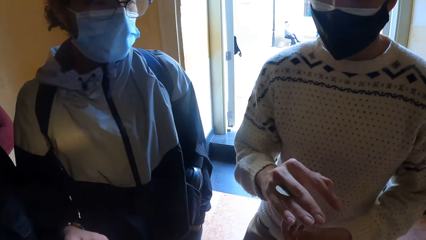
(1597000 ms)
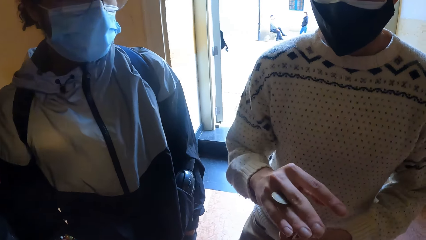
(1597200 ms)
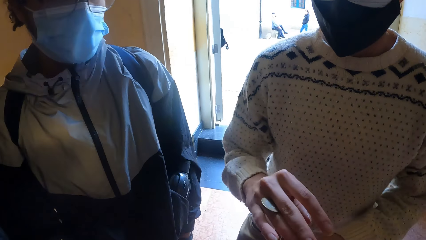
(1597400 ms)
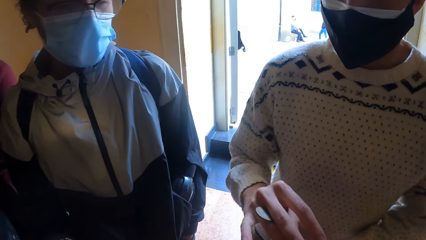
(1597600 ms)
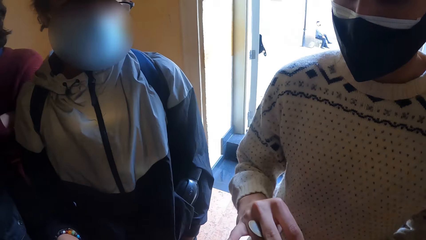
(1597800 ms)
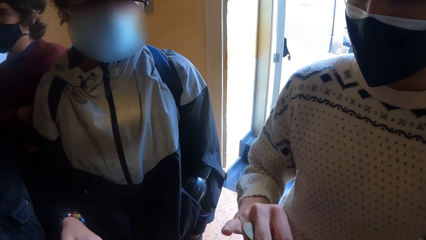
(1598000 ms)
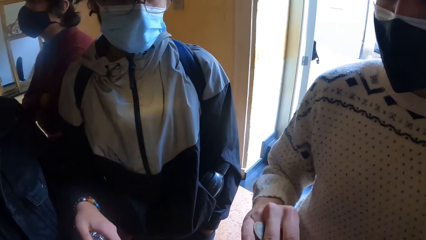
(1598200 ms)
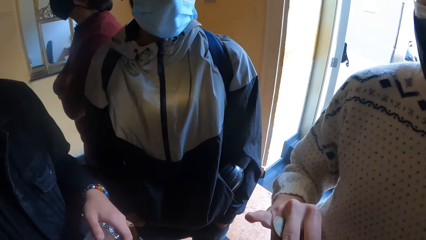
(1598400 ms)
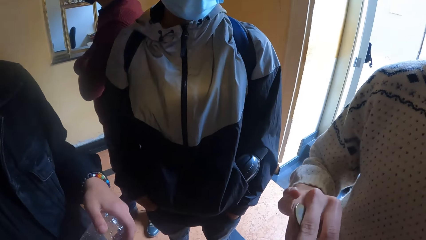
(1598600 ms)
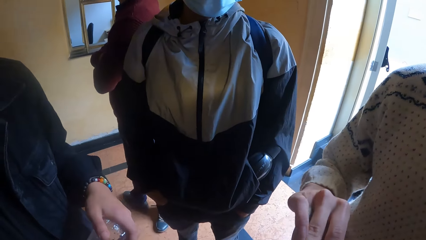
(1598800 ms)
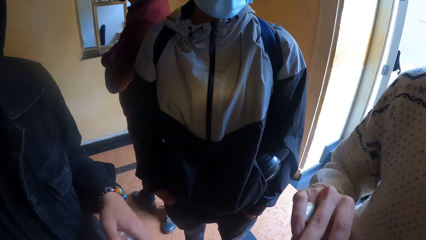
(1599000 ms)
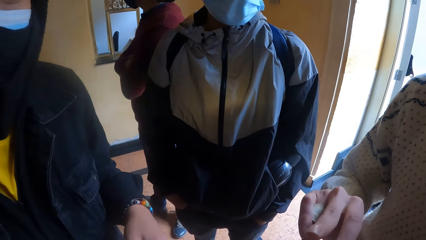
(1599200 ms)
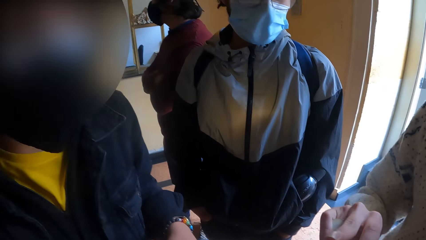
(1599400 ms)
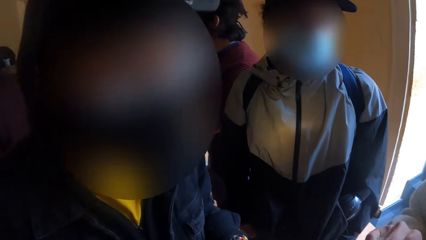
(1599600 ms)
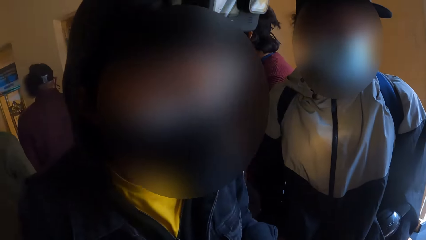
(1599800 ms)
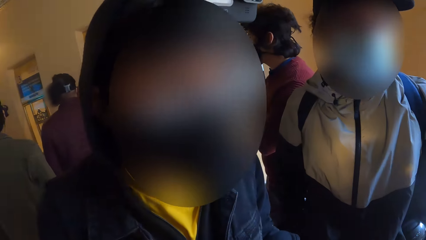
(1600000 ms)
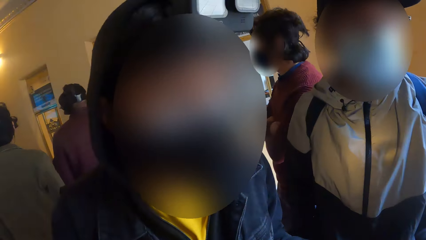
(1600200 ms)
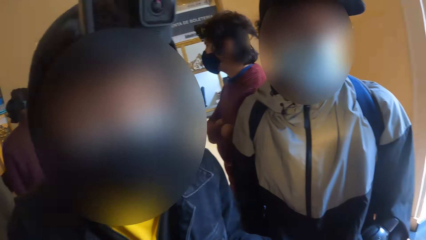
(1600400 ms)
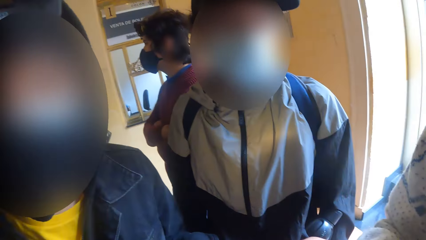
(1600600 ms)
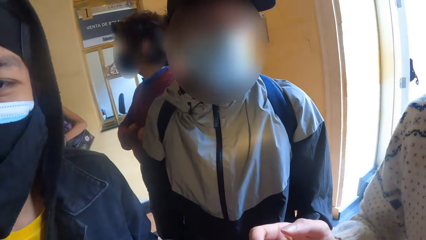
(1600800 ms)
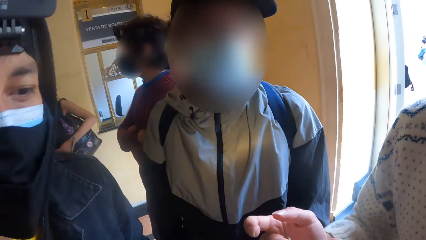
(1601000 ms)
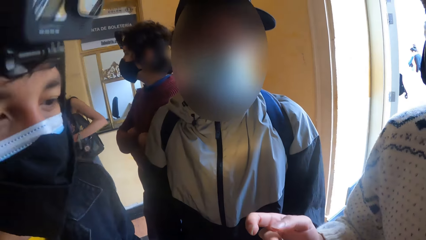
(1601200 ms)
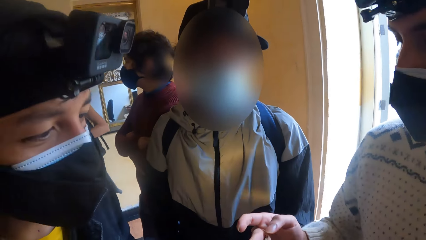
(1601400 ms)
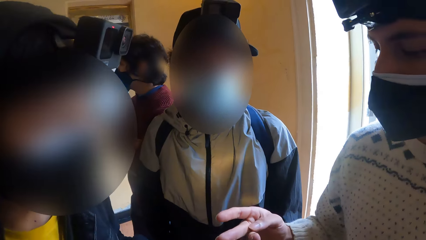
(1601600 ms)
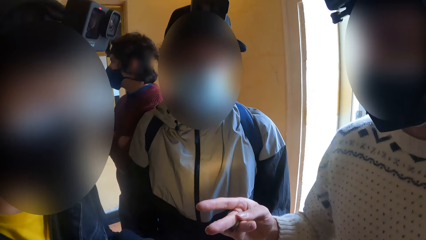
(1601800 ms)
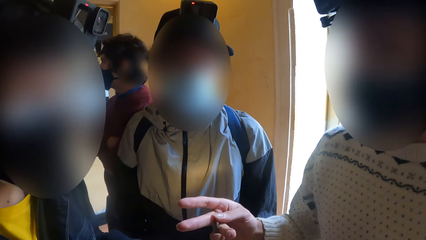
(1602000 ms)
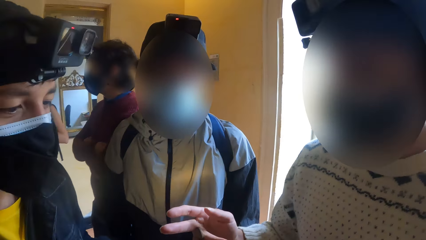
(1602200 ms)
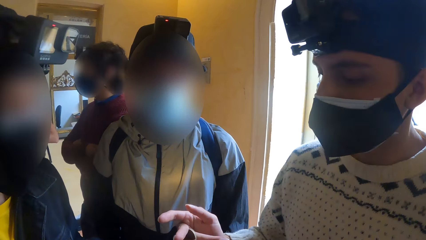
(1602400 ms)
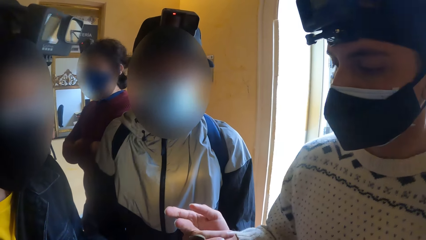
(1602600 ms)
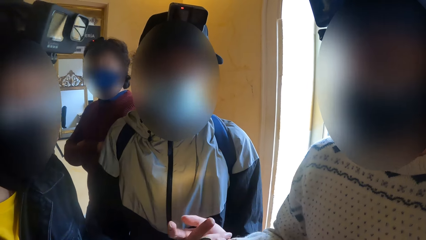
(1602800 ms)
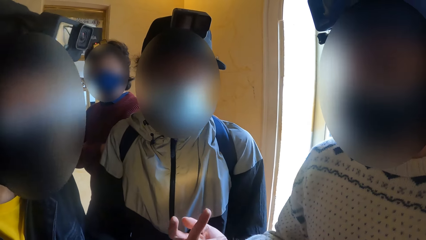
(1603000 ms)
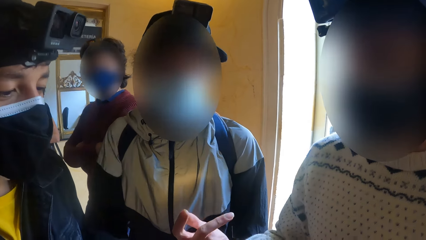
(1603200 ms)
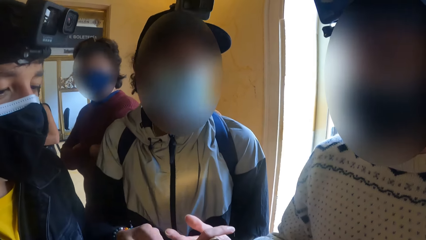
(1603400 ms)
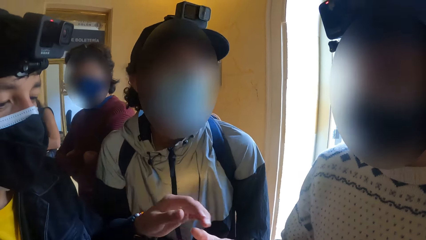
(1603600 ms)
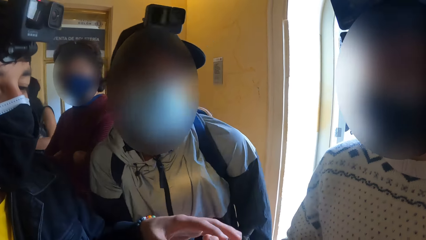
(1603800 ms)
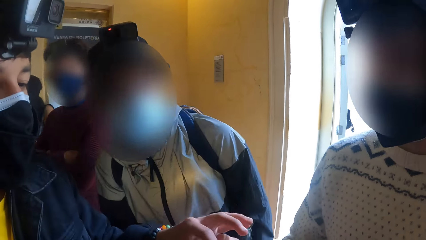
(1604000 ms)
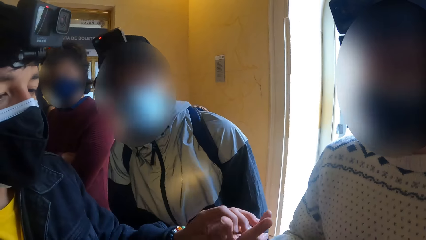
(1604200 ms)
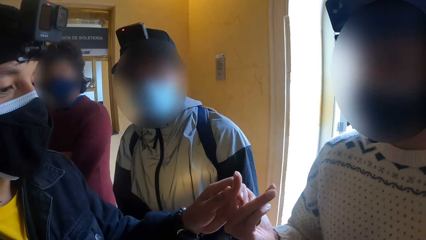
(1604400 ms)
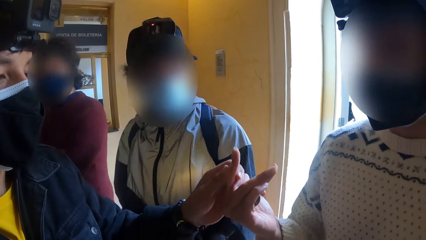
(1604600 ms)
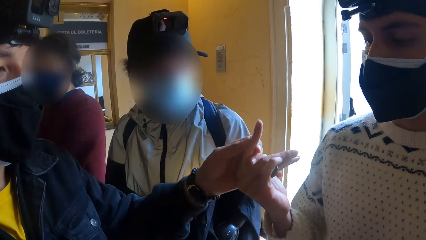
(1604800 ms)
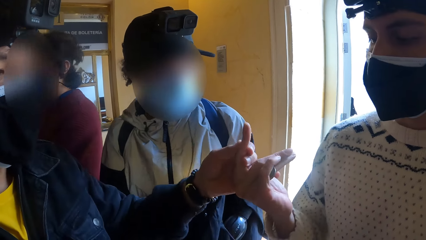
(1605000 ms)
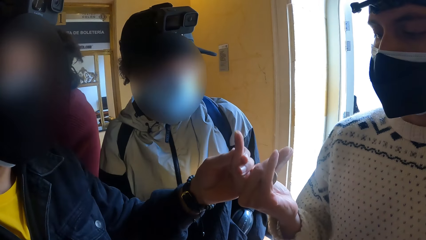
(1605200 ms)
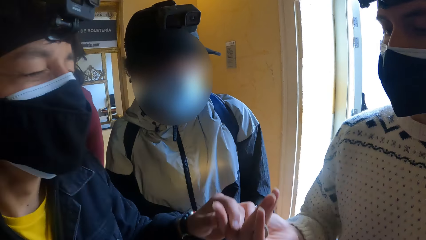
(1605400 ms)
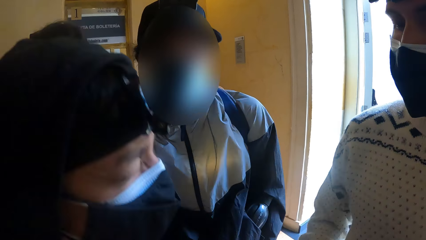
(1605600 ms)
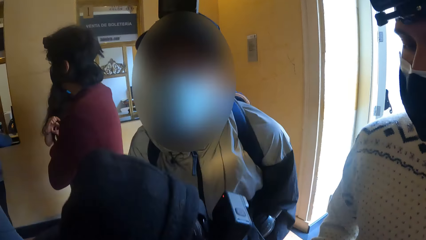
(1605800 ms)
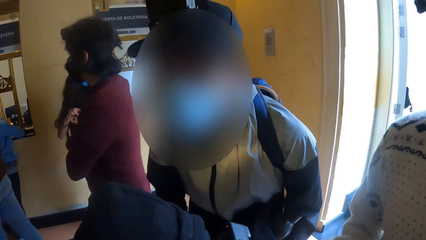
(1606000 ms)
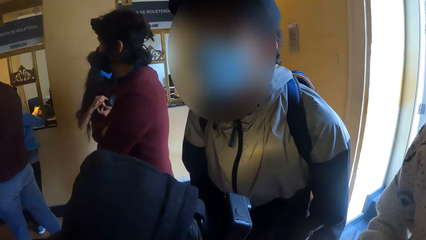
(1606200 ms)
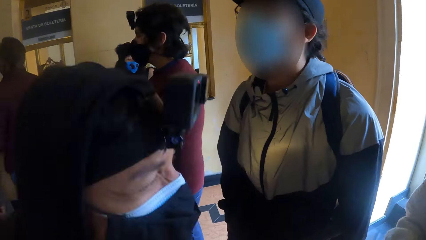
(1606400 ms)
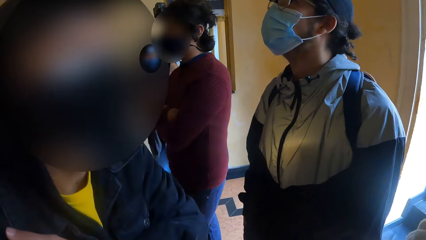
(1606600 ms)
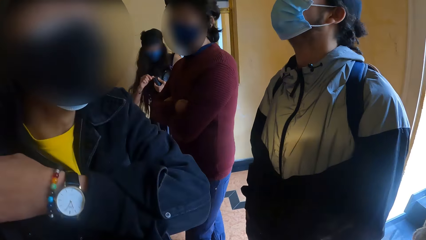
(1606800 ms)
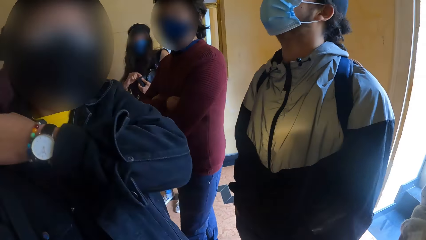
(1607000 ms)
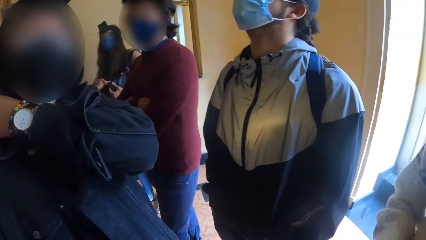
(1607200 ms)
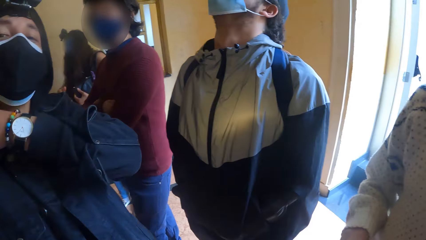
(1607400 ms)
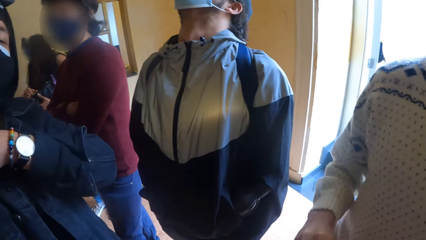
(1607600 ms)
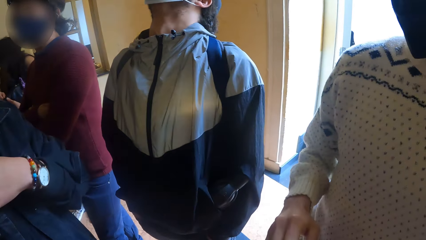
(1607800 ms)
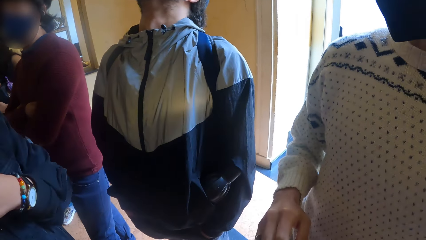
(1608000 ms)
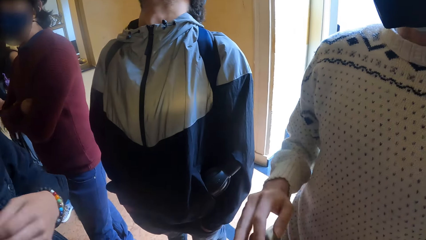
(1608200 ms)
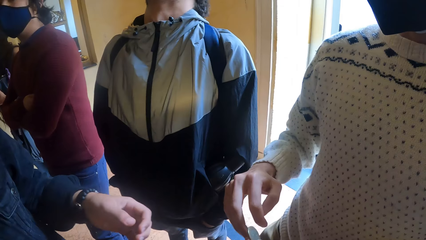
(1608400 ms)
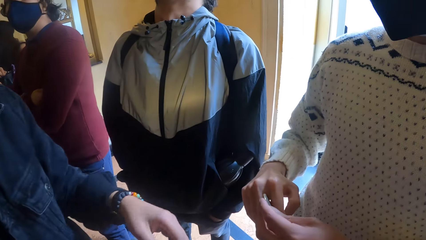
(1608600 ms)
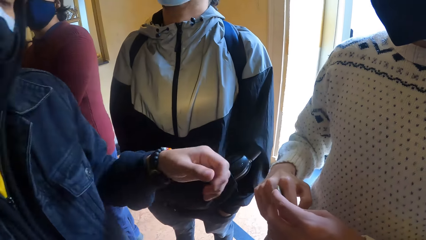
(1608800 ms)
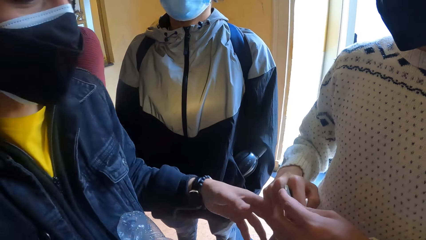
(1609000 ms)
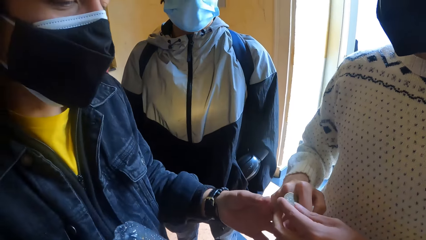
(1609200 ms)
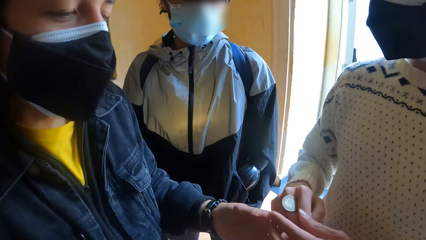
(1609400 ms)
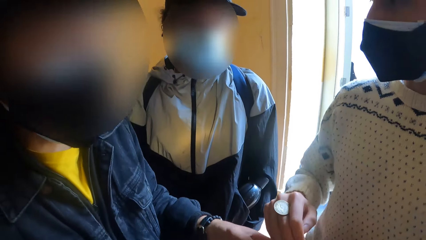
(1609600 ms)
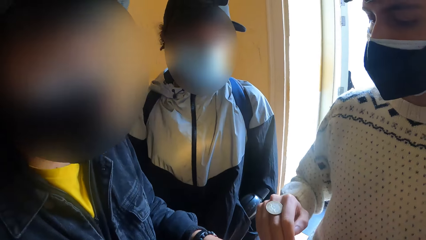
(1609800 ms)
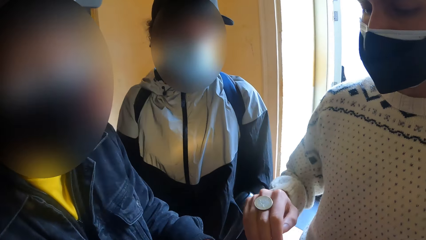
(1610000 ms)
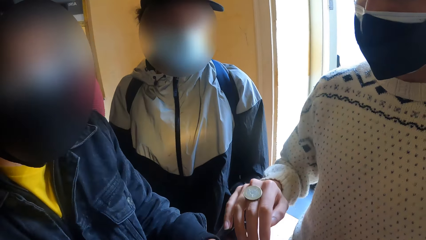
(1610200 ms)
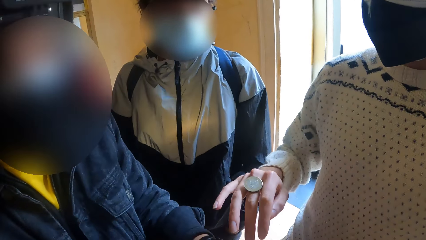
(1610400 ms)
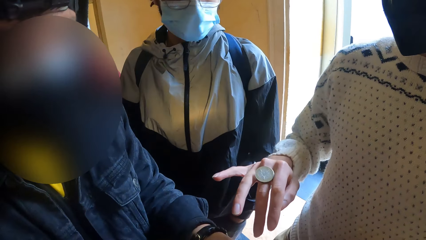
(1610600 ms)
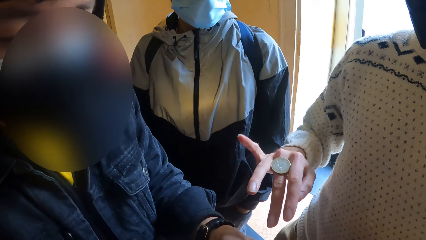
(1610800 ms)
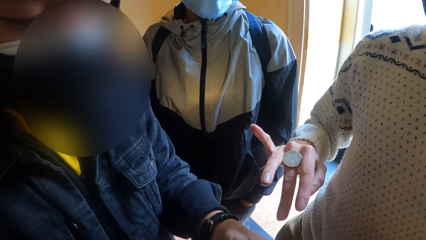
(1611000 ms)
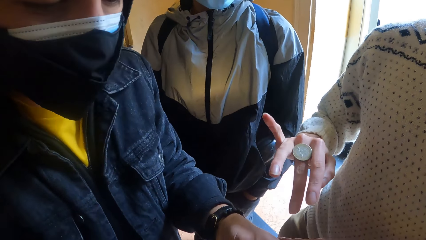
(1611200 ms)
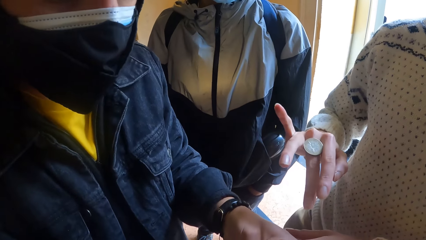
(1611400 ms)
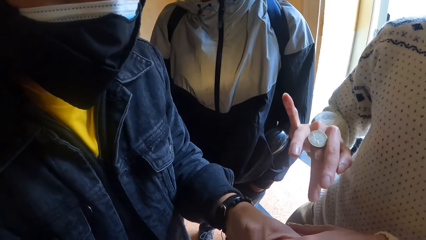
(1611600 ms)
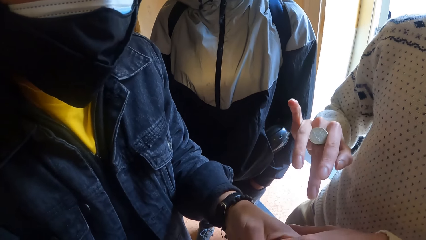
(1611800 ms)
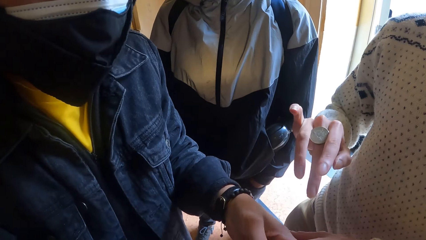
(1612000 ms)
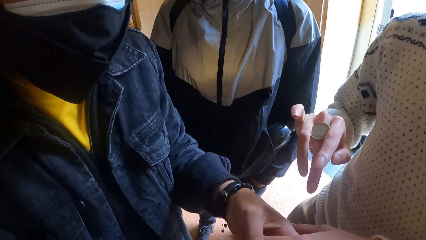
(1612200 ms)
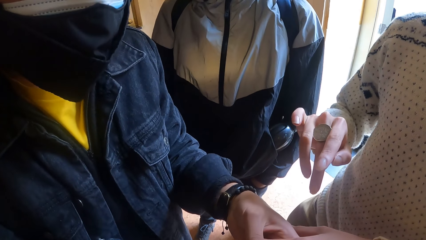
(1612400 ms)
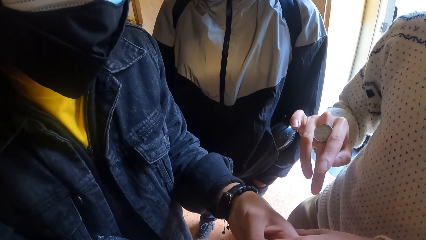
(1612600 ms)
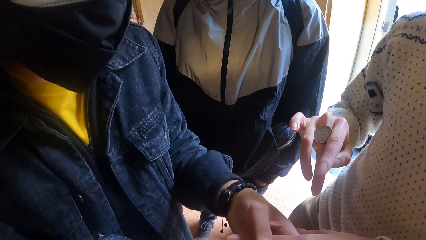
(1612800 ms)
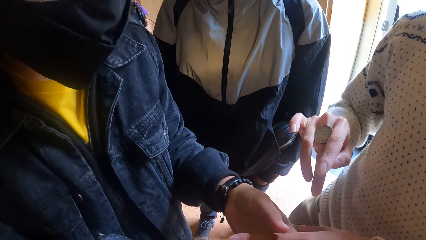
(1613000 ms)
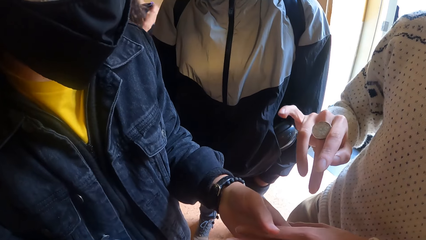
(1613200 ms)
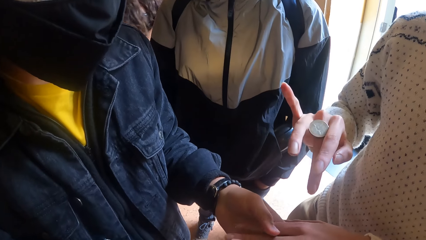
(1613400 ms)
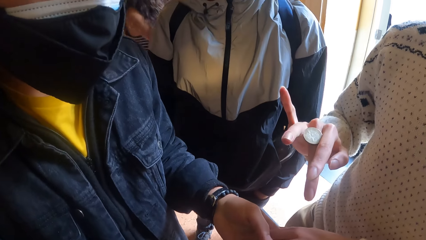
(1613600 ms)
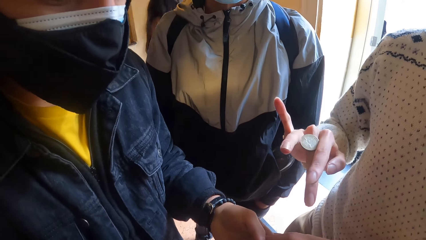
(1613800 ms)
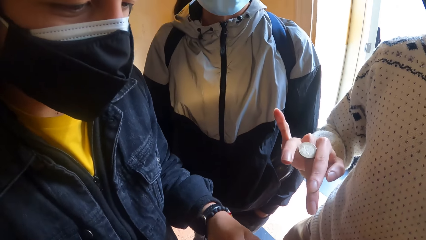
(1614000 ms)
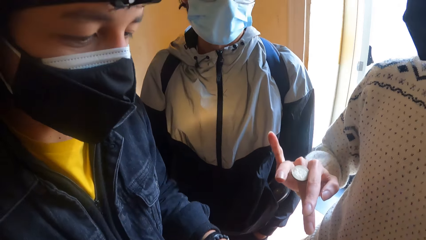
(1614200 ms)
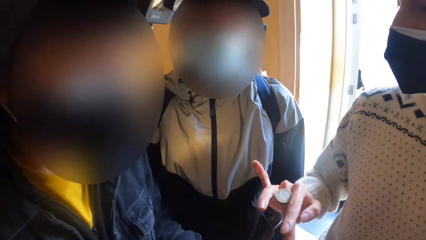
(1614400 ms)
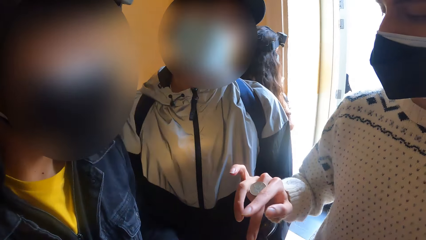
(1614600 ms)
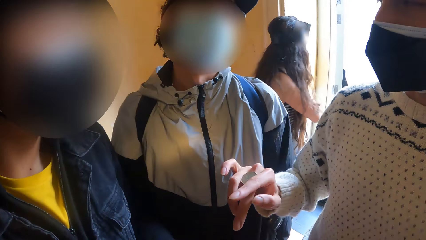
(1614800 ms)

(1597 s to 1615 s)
The camera wearer looks at a man. The man rolls the coin across his right fingers. Another man touches the right hand of the first man with his left hand. The first man plays with the coin. The first man places the coin in his left hand in his right hand. He rolls the coin across his right fingers. The other man touches the left hand of the first man with his left hand.
